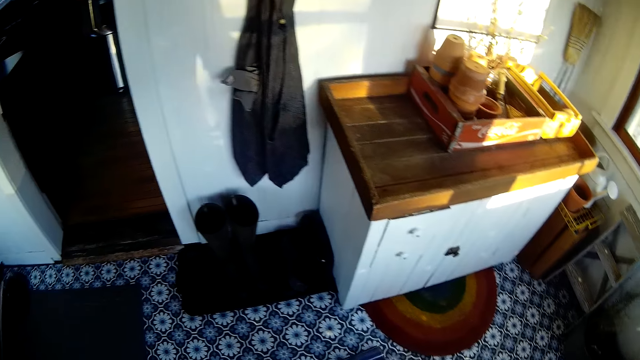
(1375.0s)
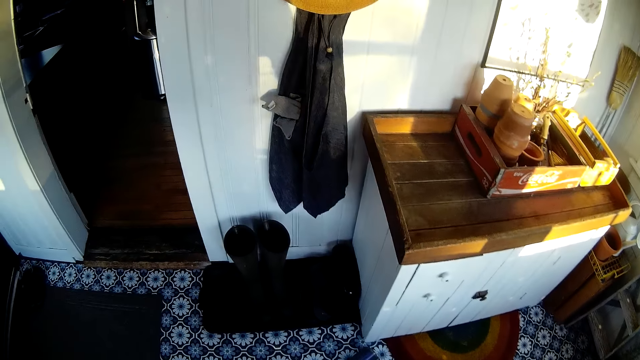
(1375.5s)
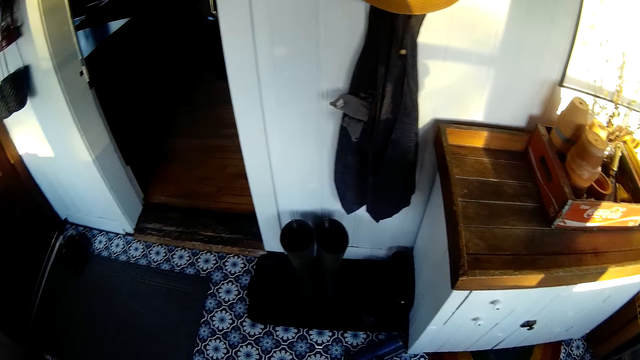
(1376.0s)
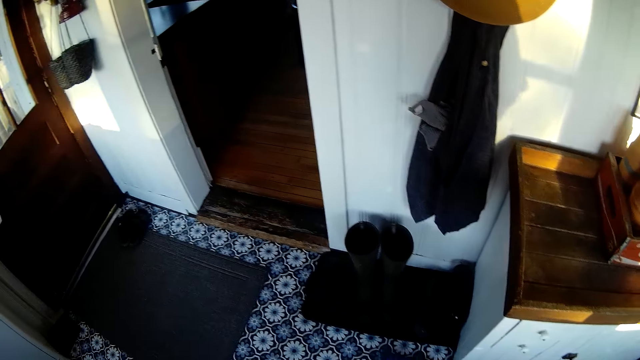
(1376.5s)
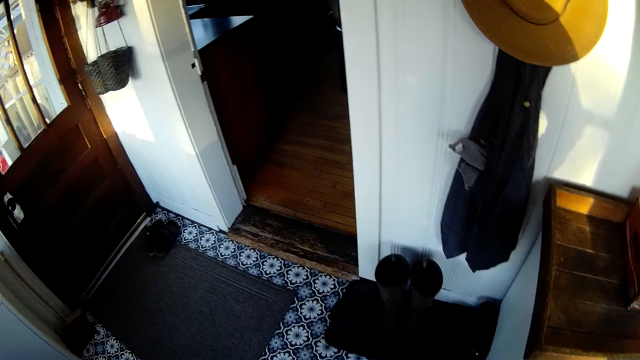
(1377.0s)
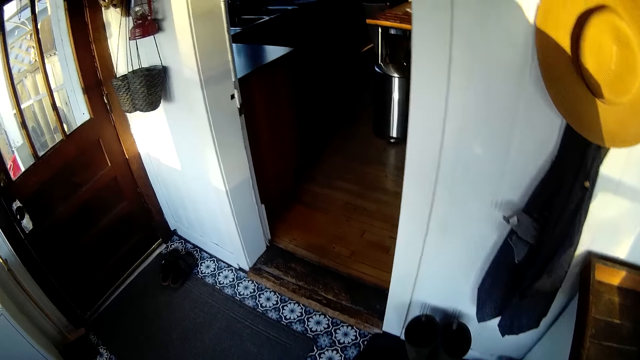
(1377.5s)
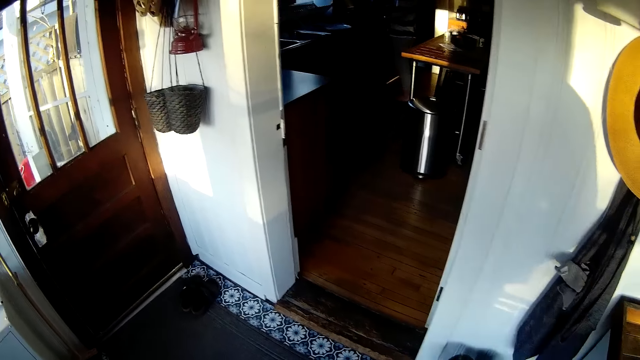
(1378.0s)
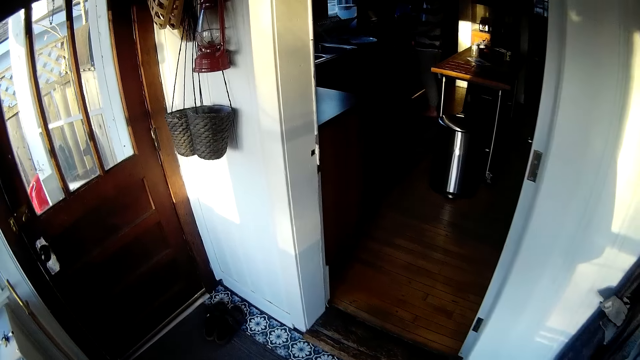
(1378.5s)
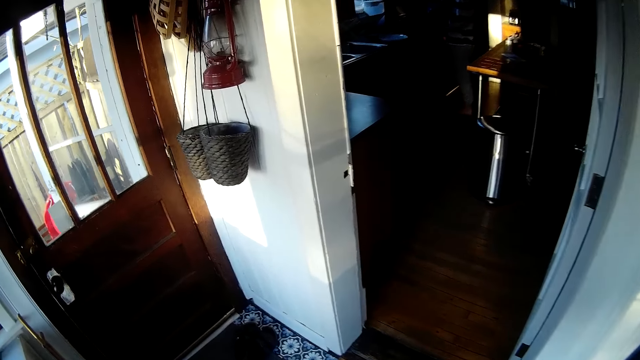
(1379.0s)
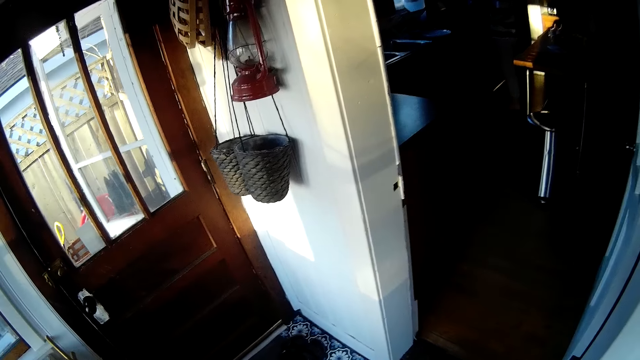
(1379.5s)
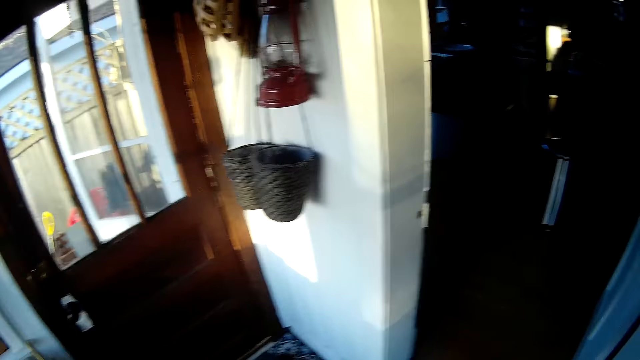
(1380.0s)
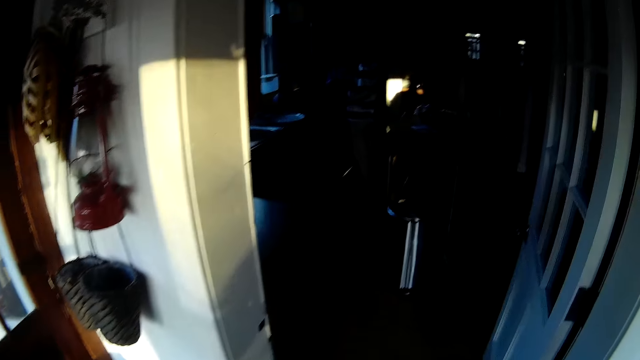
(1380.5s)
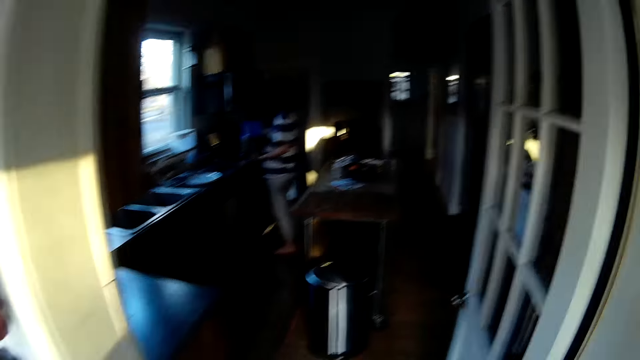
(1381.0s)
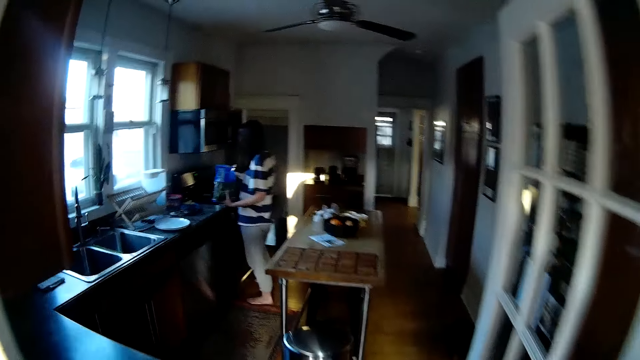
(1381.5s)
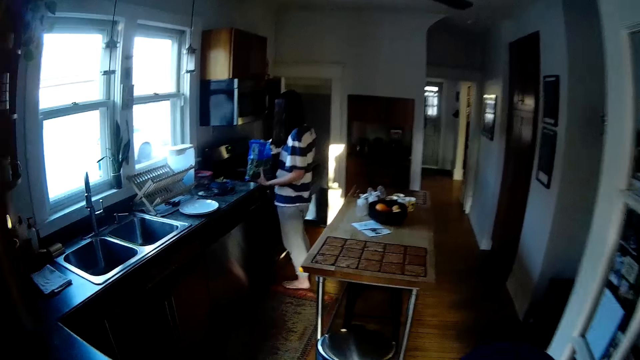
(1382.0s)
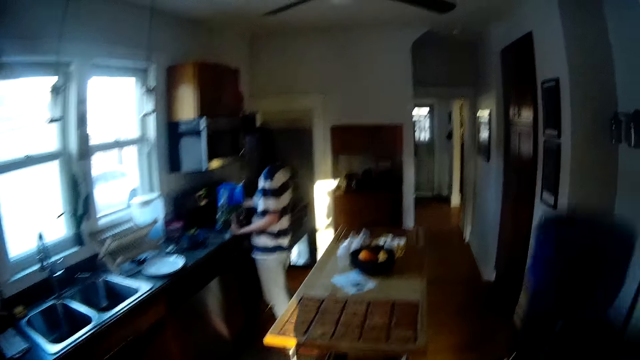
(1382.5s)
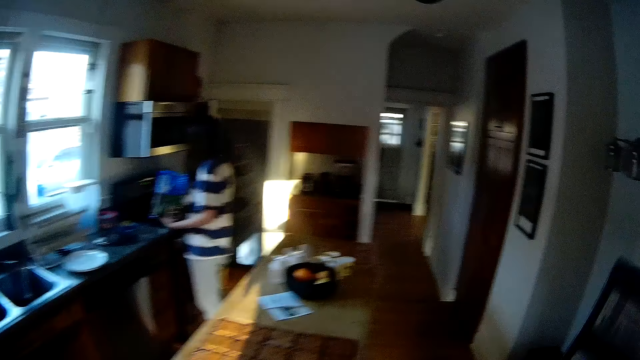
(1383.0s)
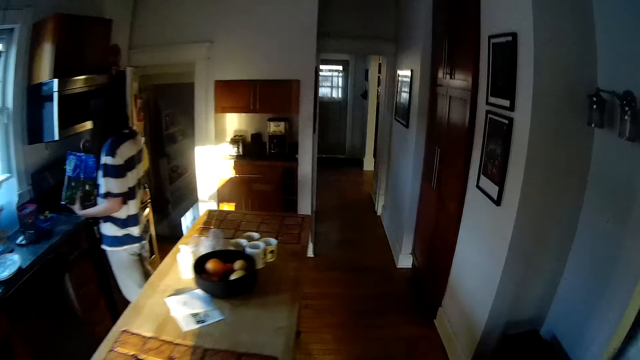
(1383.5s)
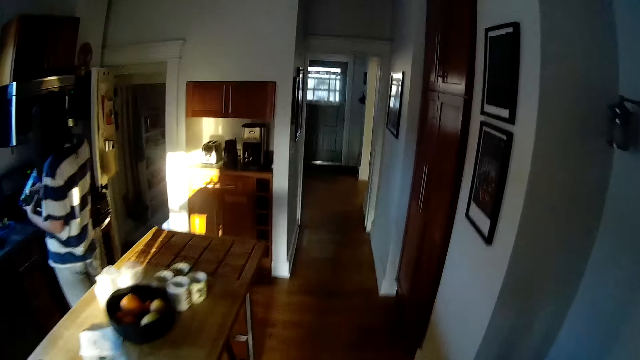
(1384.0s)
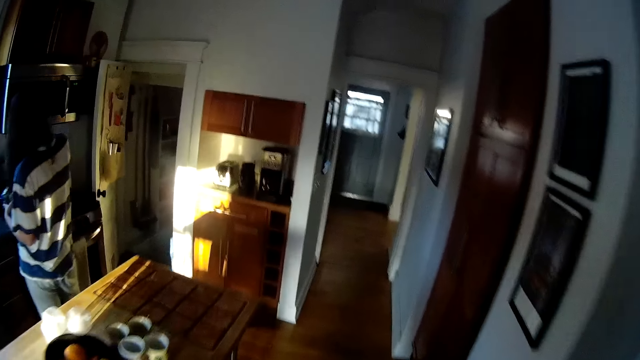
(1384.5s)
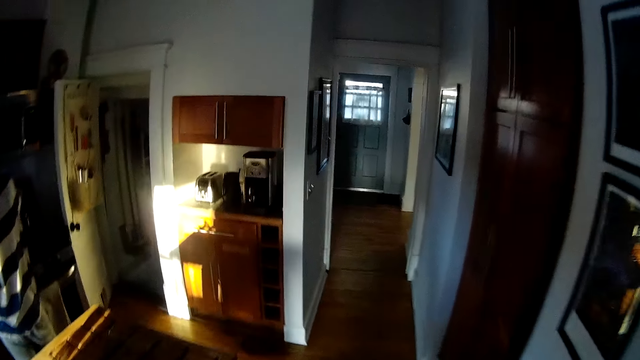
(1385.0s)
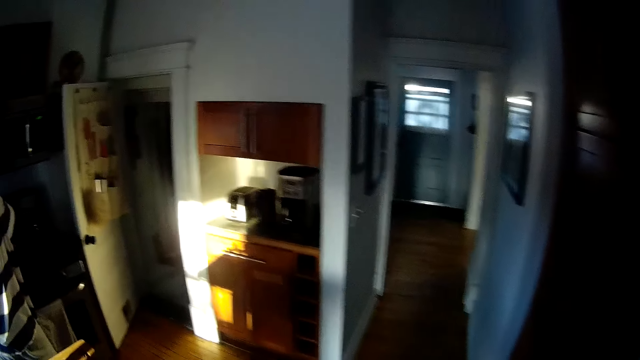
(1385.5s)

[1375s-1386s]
The camera wearer walks towards the door. They stare at the other closed door. They walk into the living room. They stare at a woman. The woman puts some pieces of vegetable in a pot on a cooker with her right hand. The camera wearer walks in towards the store. They lift something with the right hand.

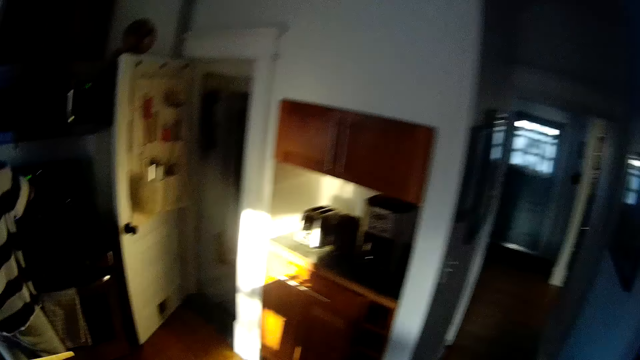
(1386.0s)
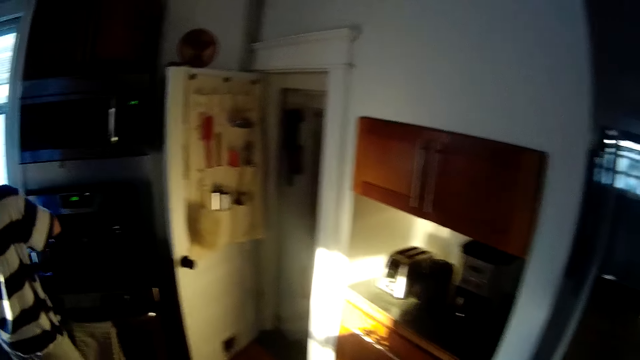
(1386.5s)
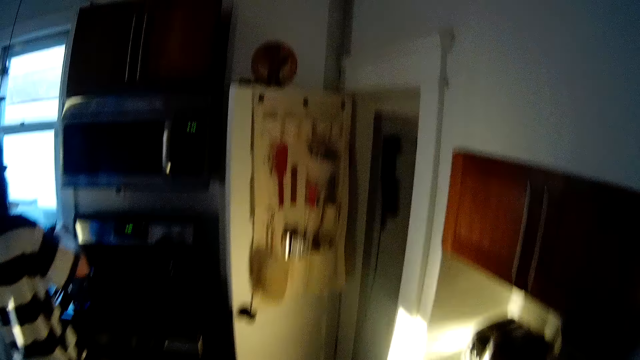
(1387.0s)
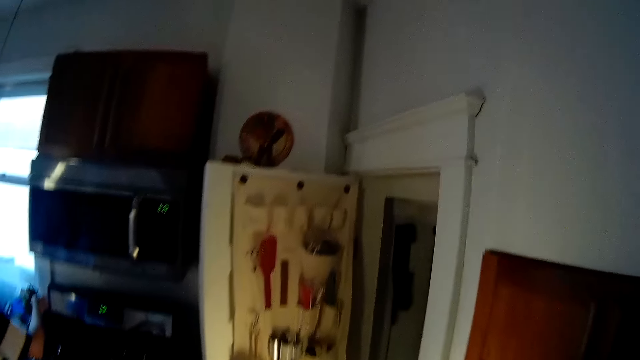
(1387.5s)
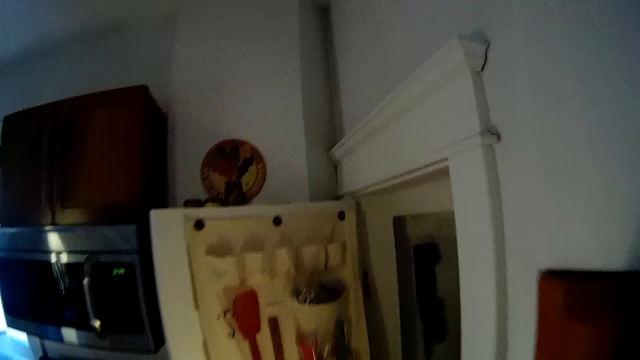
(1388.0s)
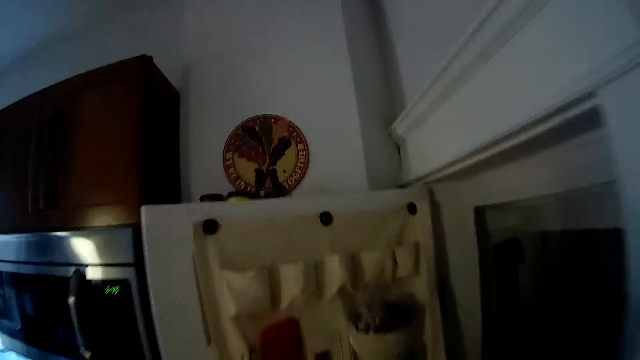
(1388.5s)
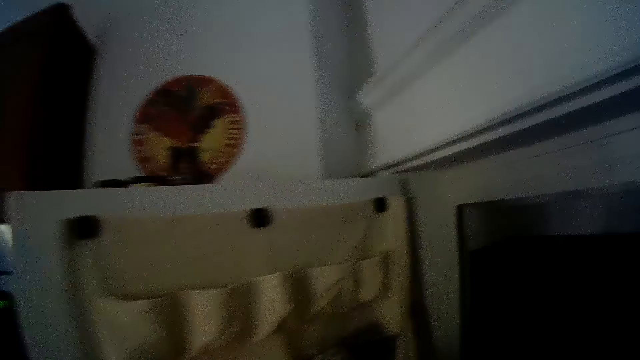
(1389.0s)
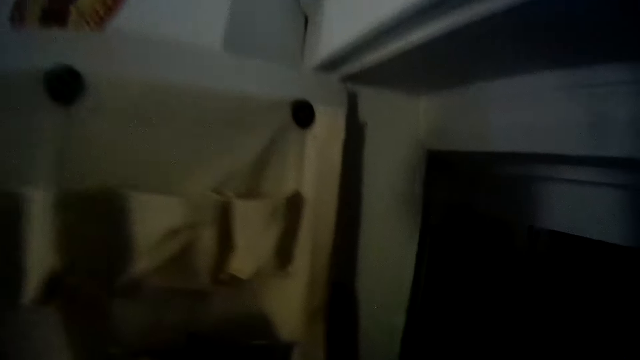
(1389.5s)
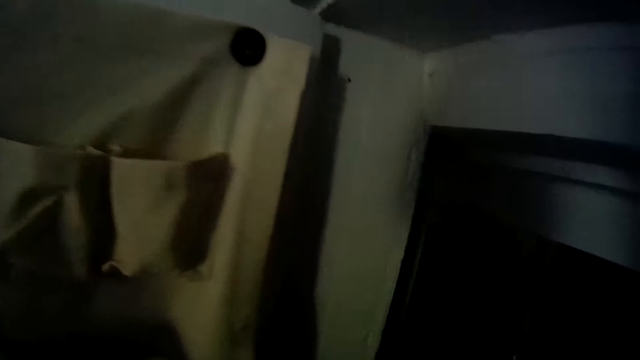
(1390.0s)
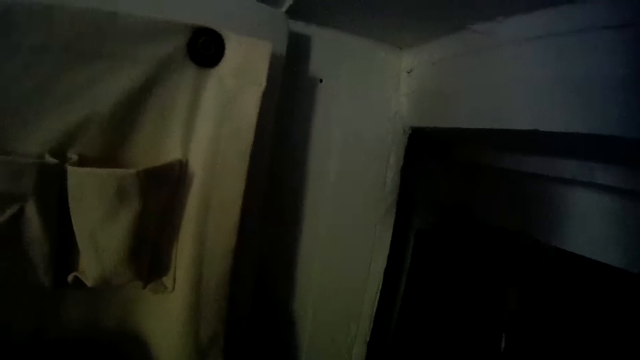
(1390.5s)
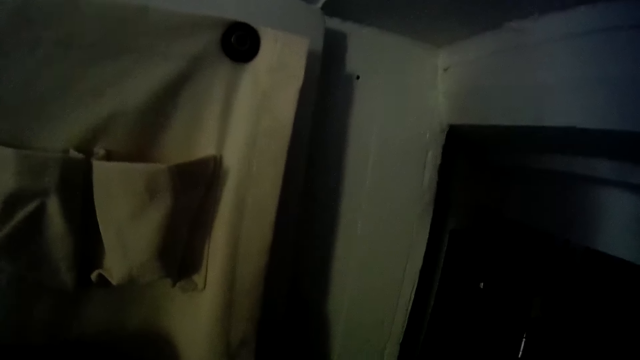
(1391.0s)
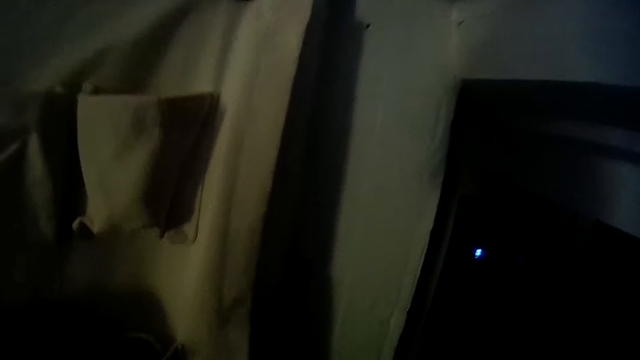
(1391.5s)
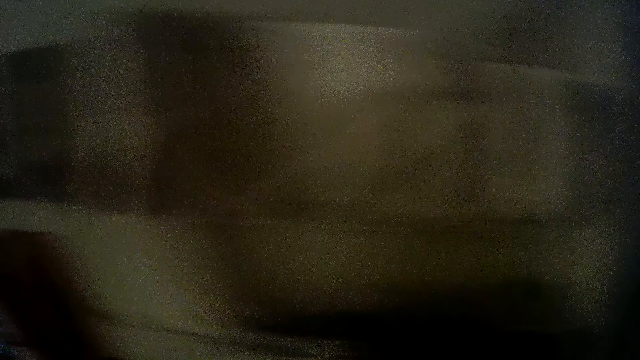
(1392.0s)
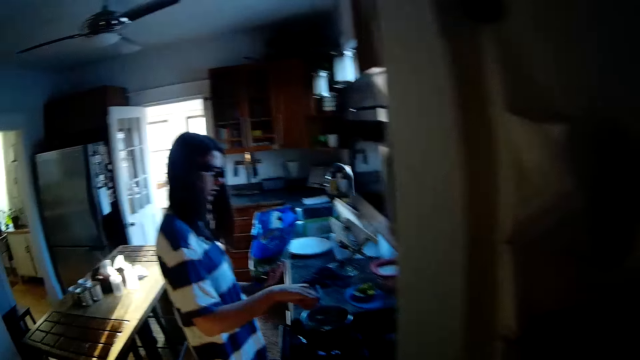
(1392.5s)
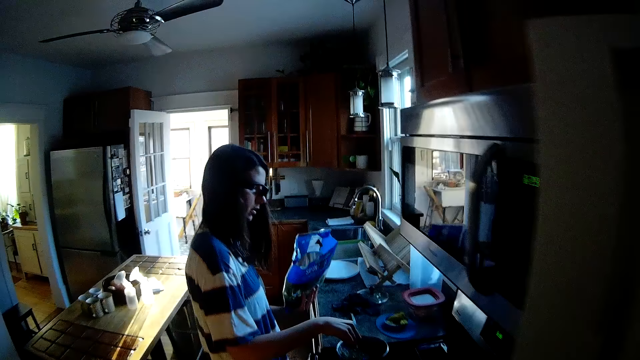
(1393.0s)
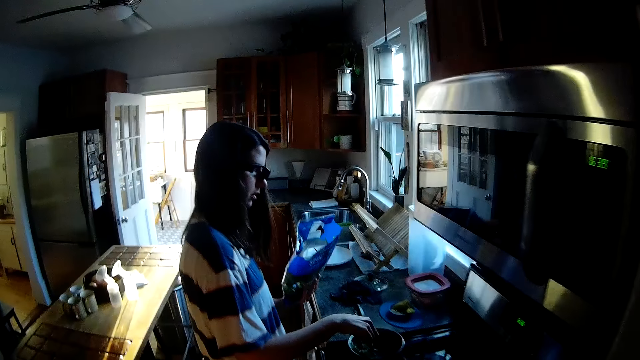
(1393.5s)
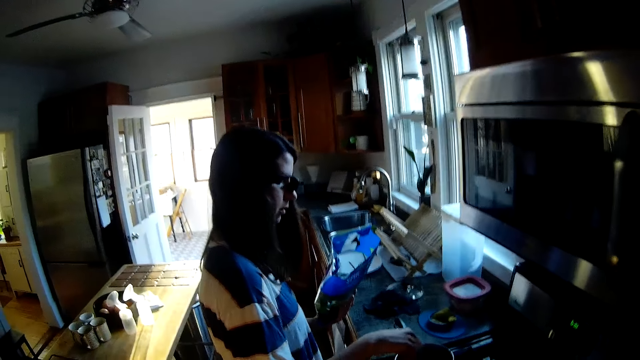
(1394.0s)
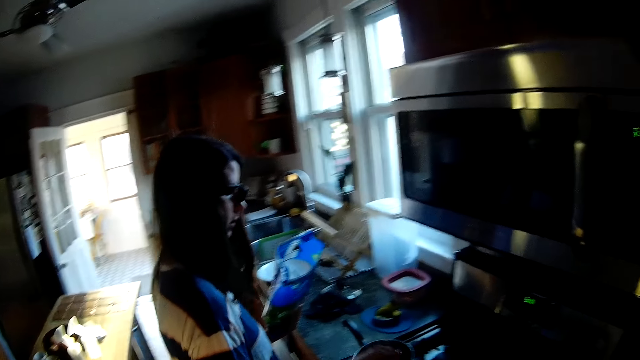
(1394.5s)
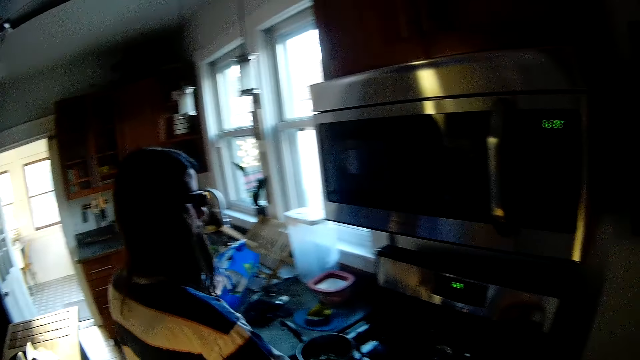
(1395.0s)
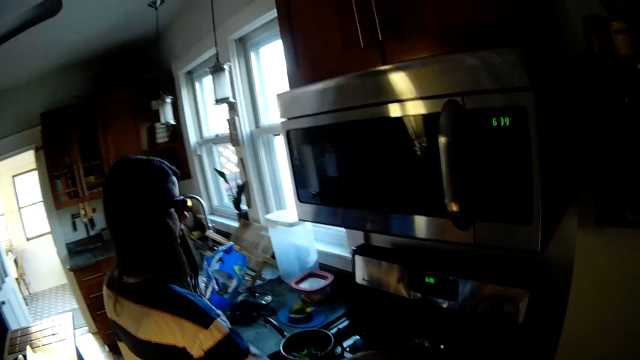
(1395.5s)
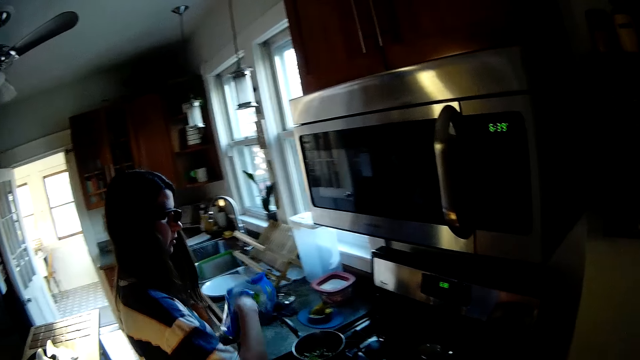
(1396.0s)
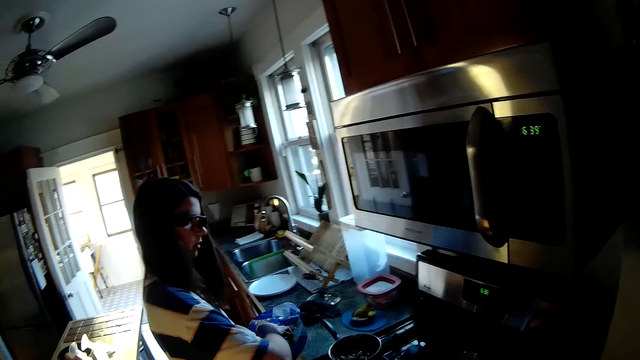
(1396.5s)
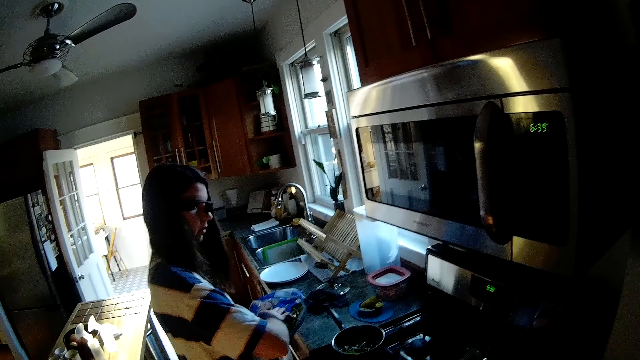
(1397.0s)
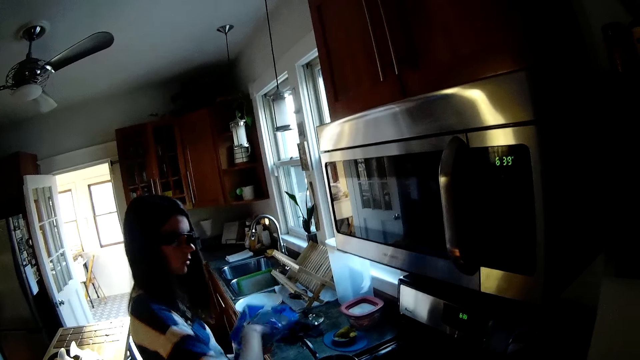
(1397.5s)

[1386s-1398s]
The camera wearer looks at a cloth tool hanger. He puts the vacuum cleaner in a store room with his right hand. He stares at the edge of the door. The woman stirs the pot of vegetable on the cooker with her right hand. The camera wearer stares at the woman and walks towards the woman. The woman drops the spoon on the cooker with her right hand. The woman puts her right hand in a packet of vegetables. The camera wearer stares at the woman. He converses with the woman.
